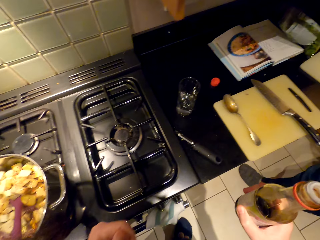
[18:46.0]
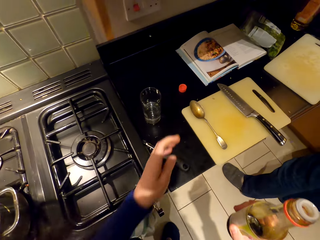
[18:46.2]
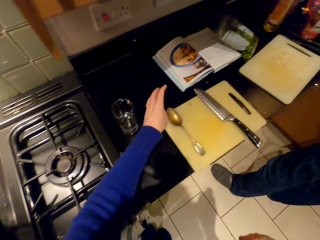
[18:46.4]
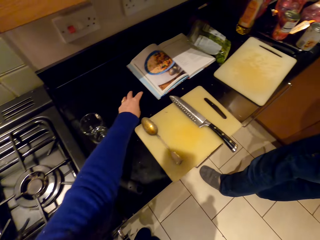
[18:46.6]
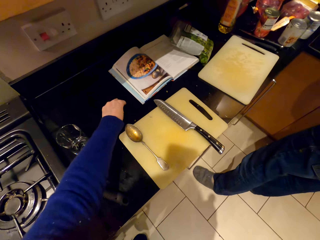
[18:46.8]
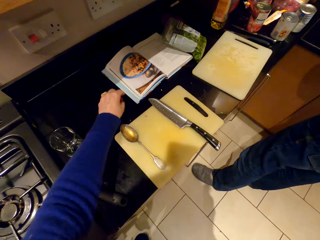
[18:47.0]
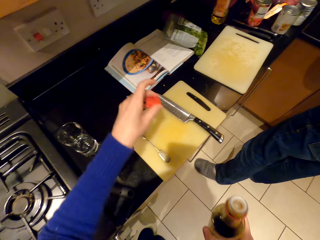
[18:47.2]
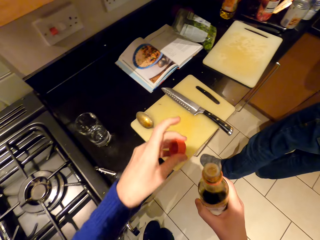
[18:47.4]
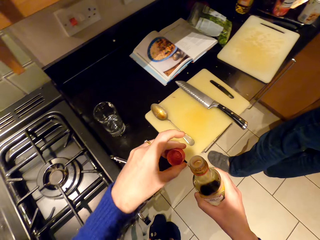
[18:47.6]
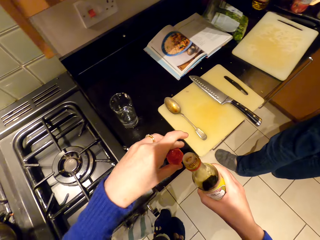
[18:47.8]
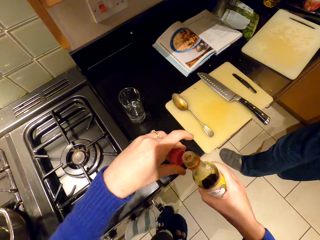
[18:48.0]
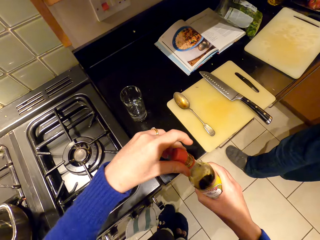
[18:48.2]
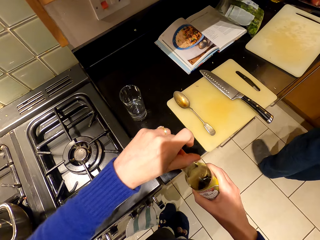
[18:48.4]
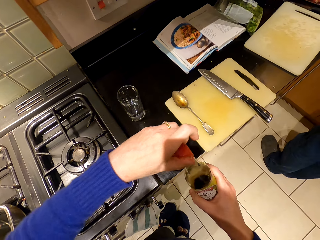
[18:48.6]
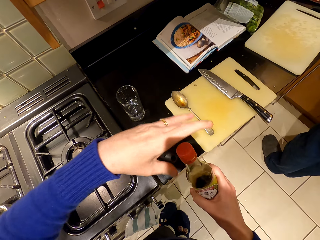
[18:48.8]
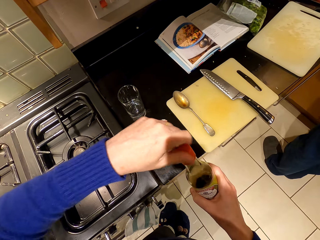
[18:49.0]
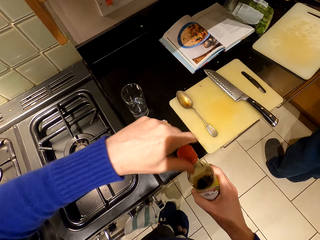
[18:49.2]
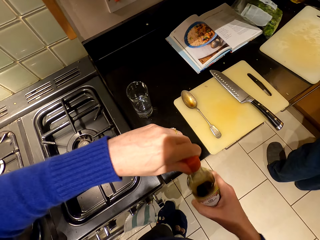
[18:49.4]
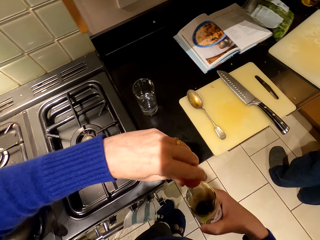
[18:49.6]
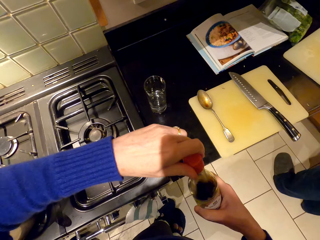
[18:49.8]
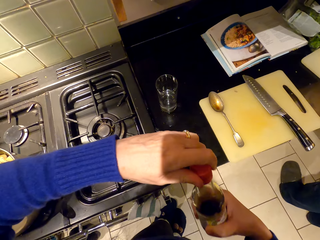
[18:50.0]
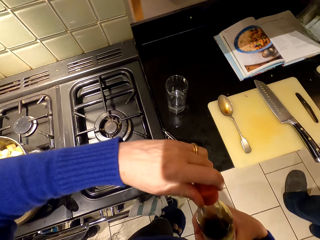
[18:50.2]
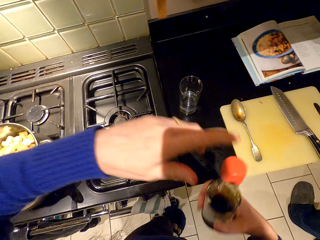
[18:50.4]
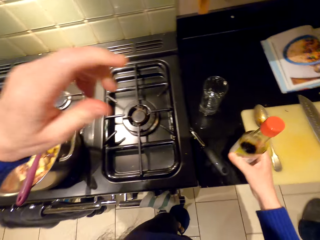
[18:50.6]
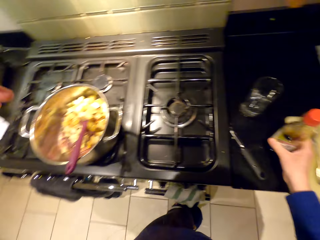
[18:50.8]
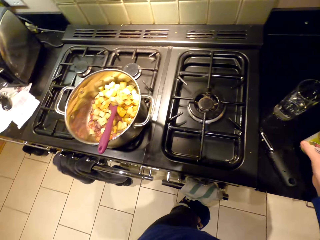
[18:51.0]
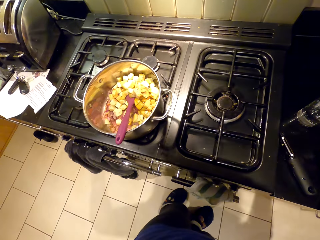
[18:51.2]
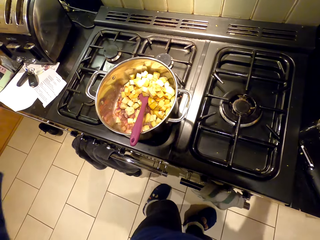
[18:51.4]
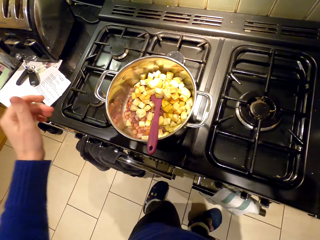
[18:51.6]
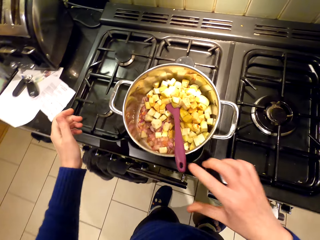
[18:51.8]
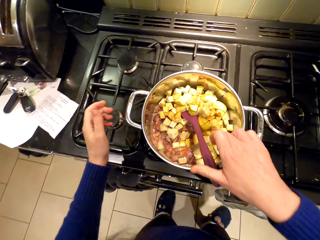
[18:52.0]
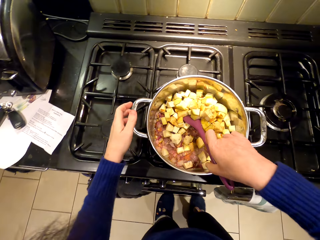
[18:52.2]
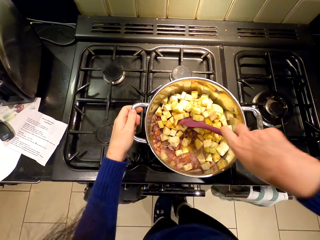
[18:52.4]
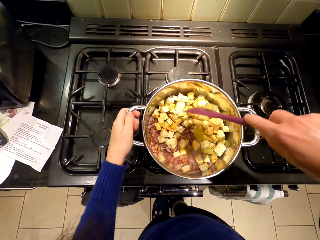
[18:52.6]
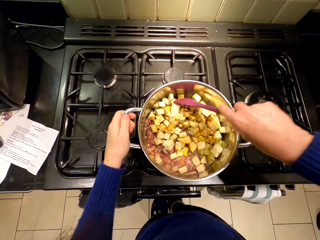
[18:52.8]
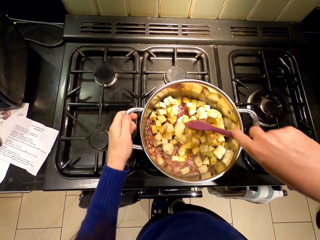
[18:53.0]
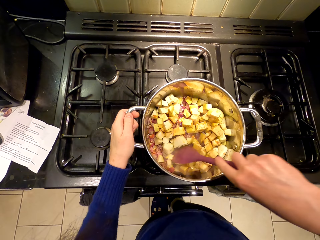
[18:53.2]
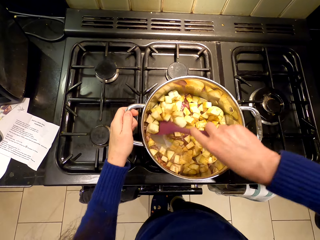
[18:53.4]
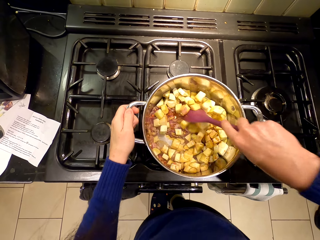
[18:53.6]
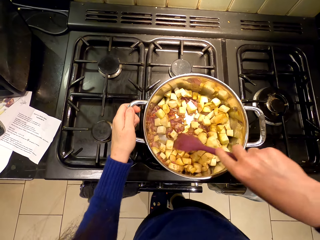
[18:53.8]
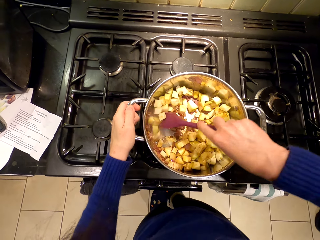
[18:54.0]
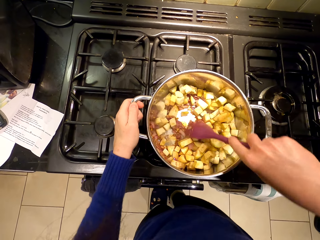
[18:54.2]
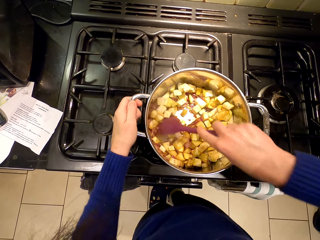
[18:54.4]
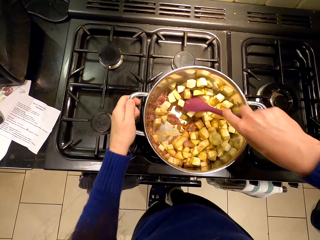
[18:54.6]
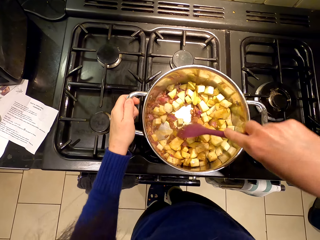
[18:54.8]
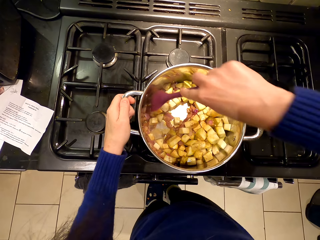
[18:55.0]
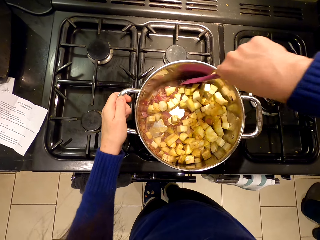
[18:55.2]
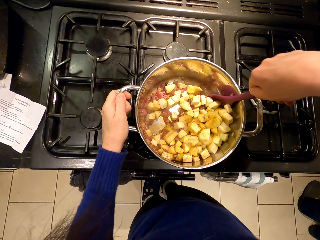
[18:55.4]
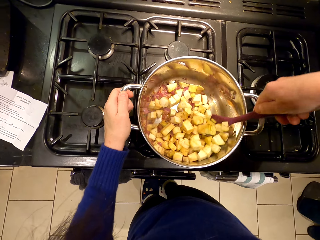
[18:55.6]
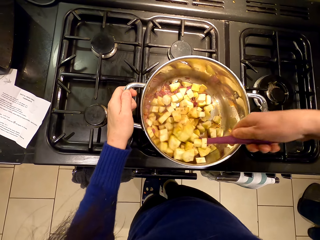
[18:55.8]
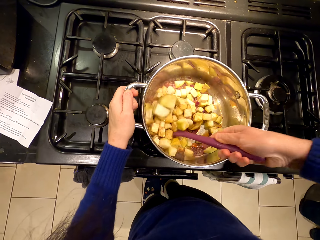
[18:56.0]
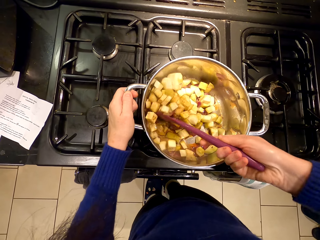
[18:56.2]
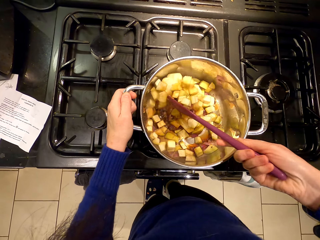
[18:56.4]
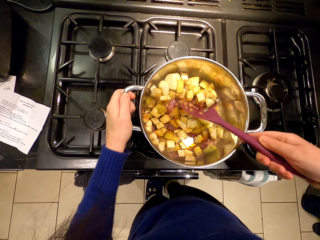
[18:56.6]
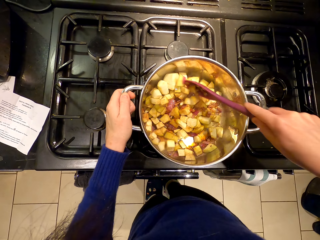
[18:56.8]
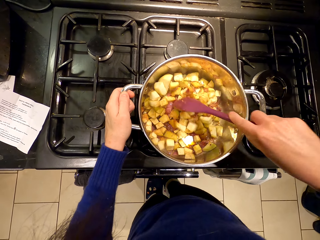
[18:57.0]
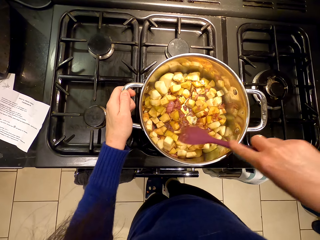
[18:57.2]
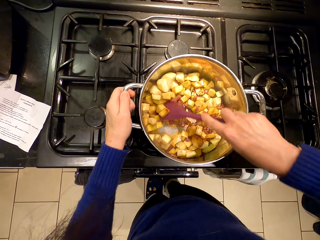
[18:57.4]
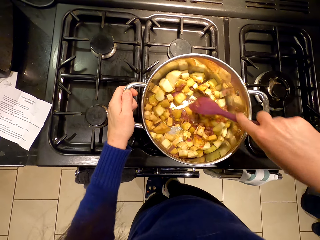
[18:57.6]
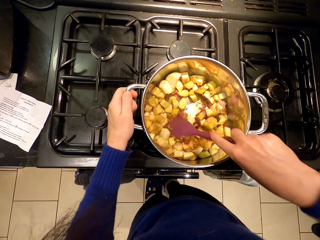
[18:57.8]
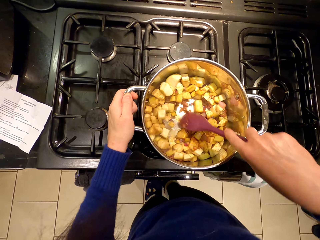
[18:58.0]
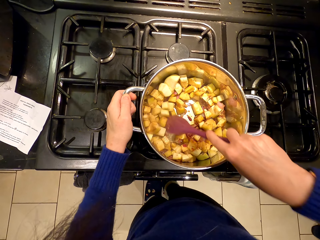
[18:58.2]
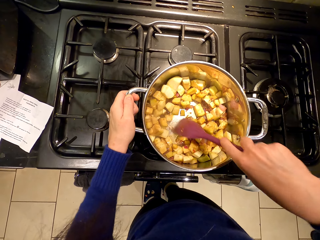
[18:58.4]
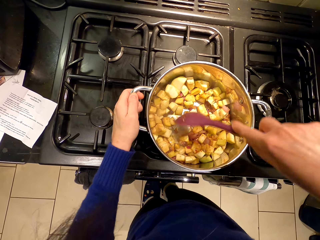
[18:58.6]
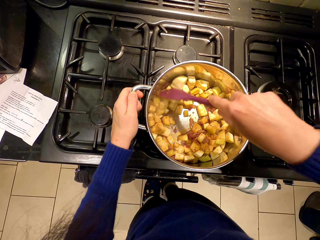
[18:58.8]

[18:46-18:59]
The camera wearer picks a bottle top. They close the bottle. They put the bottle on the countertop. They stir the food.

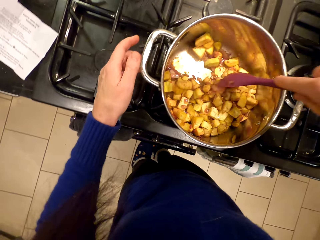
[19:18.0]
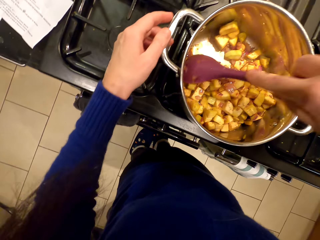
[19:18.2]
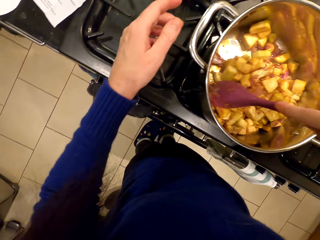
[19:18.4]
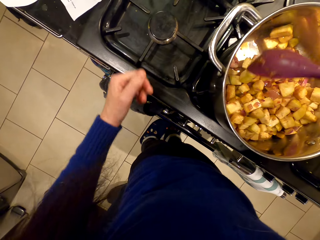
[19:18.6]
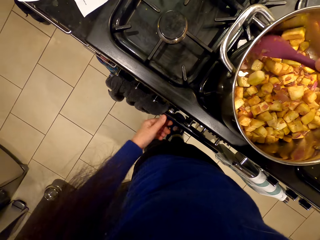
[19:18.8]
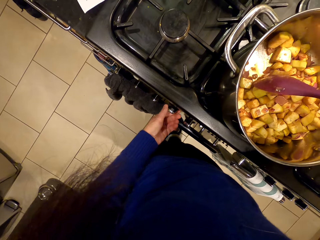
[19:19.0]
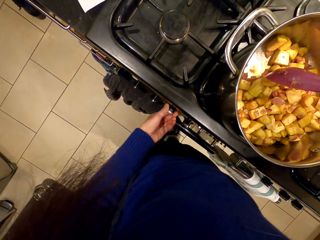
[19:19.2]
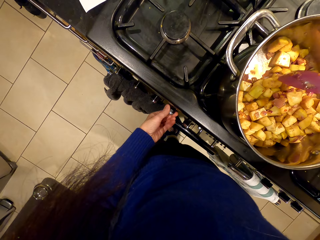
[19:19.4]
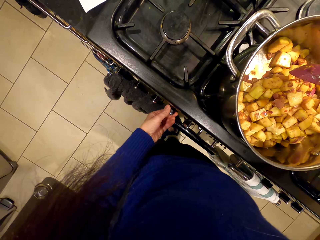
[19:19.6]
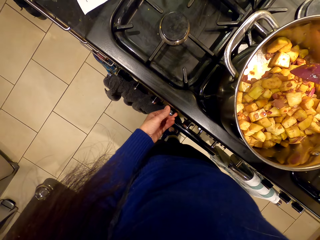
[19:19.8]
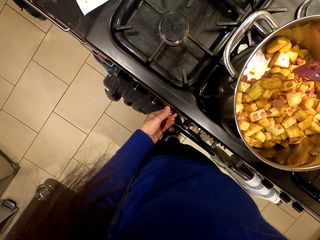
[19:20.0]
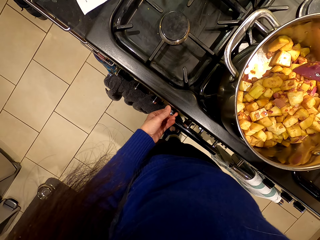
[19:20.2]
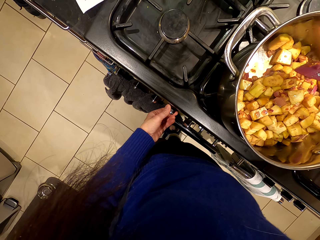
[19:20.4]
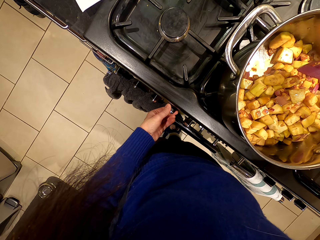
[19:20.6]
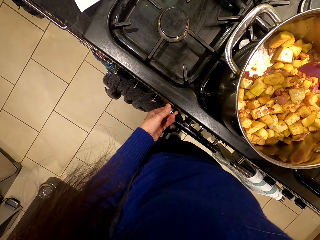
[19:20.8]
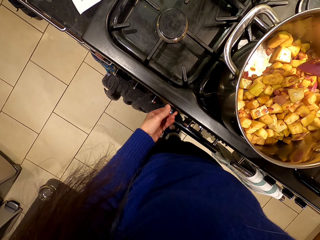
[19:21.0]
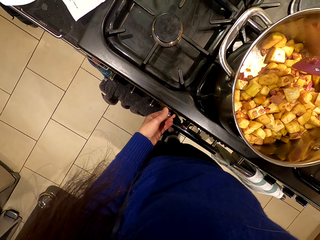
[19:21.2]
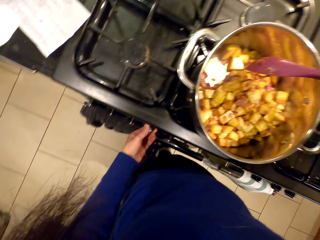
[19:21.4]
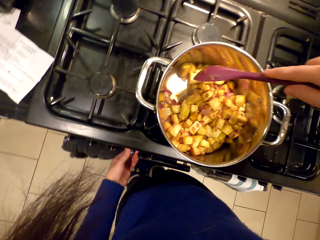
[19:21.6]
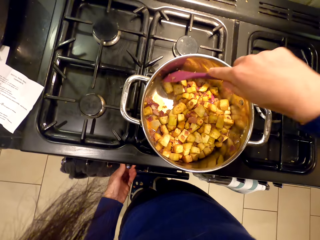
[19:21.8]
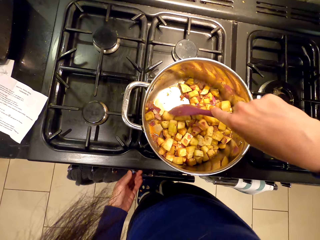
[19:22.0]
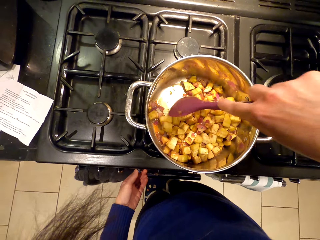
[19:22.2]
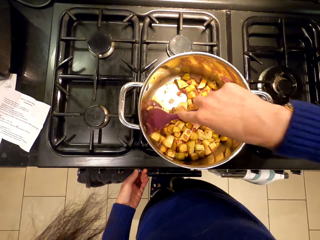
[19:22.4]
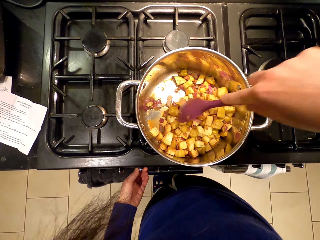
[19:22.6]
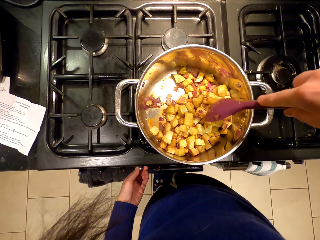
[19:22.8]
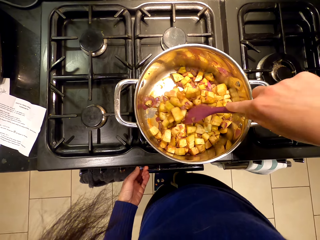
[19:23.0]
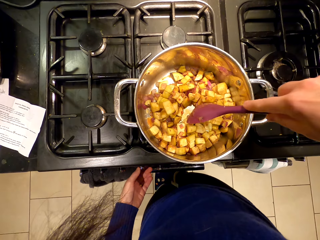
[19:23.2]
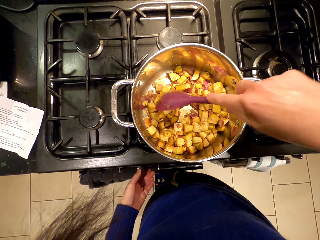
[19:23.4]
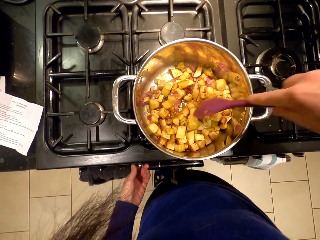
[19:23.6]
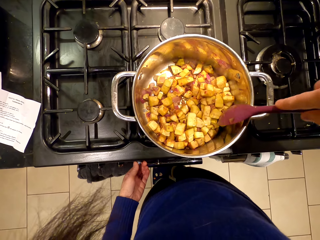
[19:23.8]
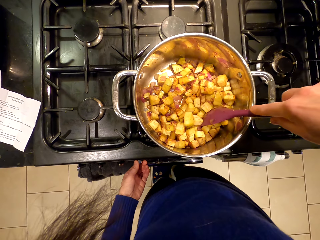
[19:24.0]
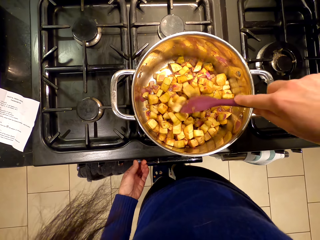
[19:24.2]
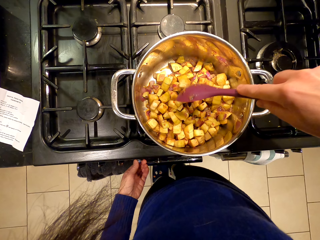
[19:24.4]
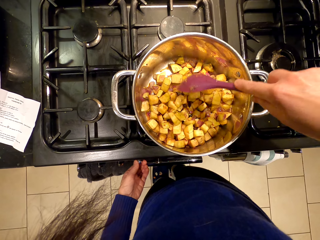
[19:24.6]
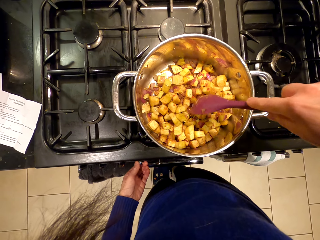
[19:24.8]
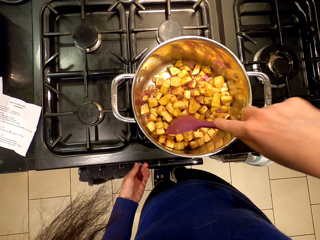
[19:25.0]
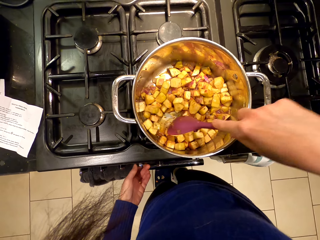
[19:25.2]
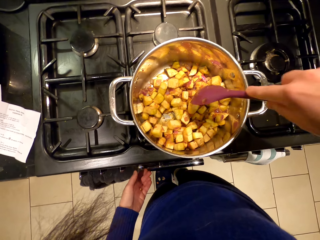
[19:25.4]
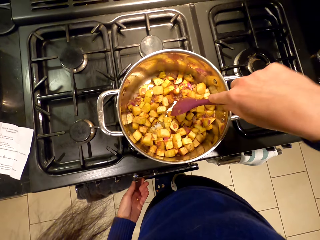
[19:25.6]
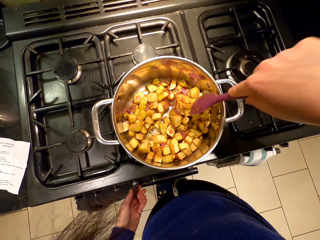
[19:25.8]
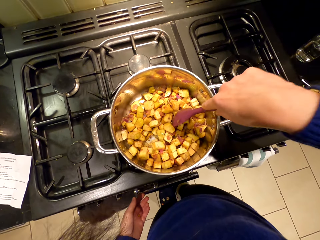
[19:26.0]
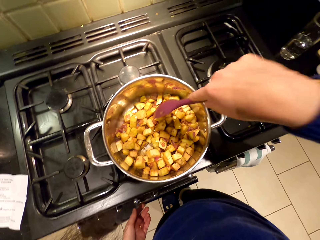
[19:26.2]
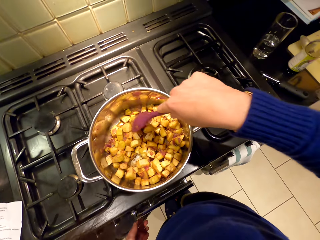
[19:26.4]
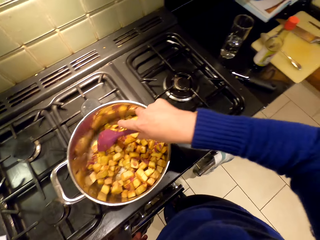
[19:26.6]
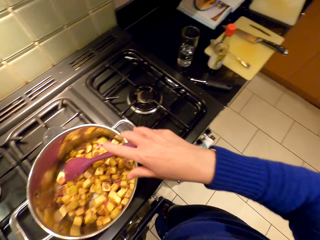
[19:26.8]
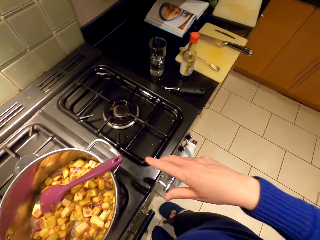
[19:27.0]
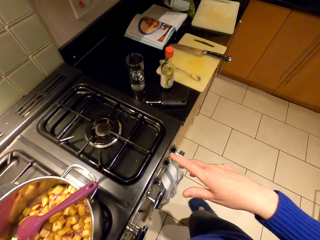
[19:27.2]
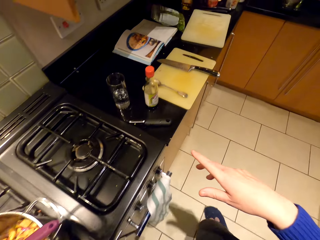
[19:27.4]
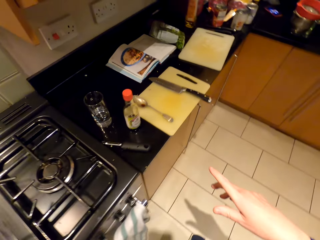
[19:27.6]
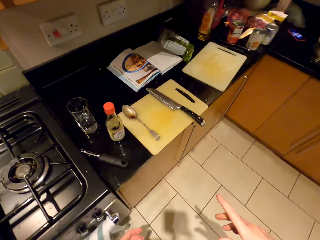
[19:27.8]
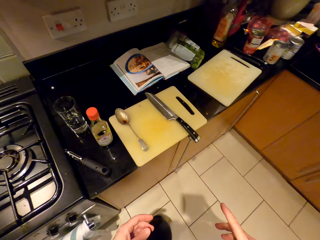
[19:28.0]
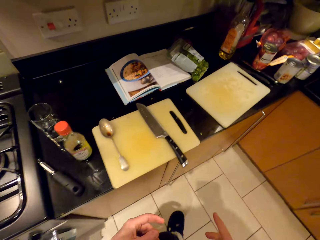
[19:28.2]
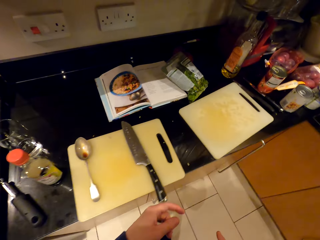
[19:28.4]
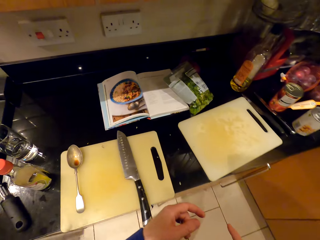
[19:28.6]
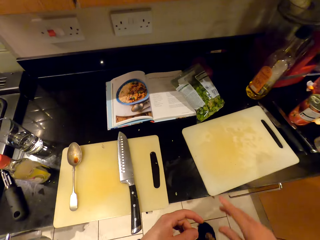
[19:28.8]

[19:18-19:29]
The camera wearer adjusts the stove. They stir the food.
